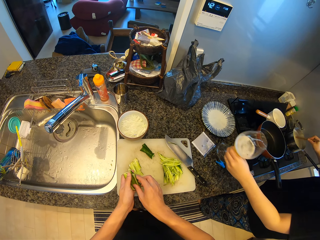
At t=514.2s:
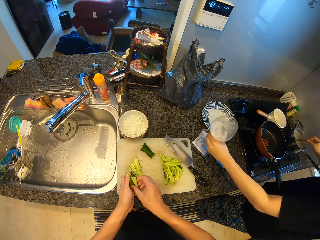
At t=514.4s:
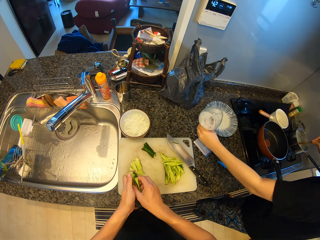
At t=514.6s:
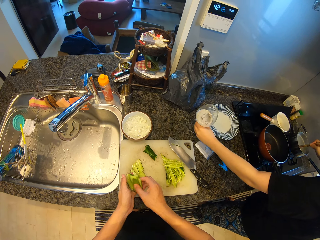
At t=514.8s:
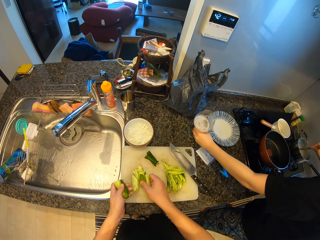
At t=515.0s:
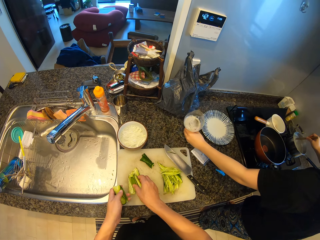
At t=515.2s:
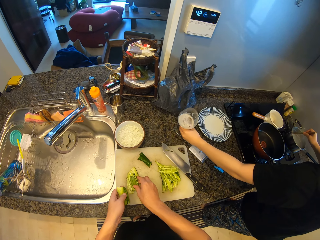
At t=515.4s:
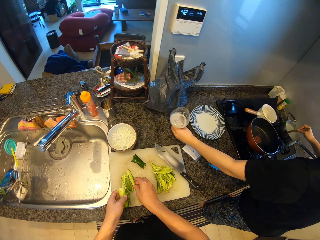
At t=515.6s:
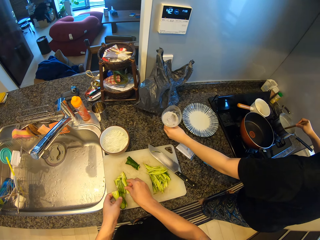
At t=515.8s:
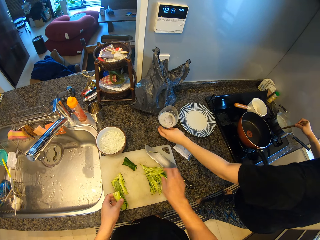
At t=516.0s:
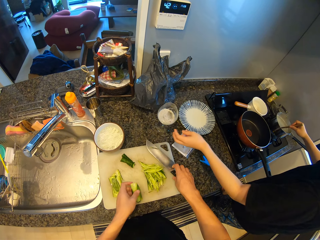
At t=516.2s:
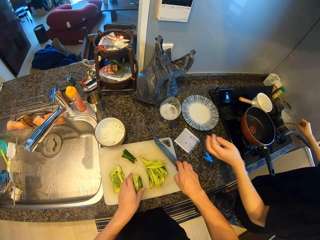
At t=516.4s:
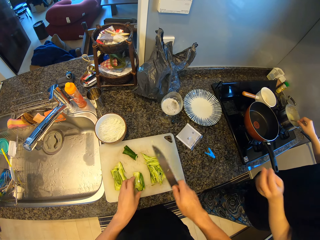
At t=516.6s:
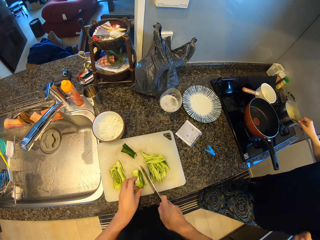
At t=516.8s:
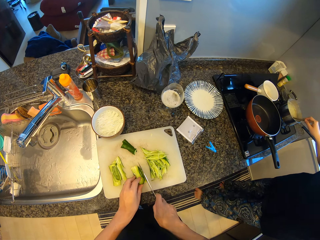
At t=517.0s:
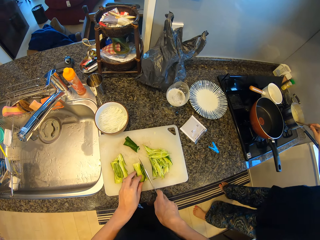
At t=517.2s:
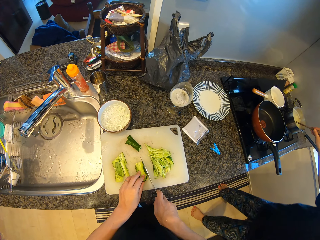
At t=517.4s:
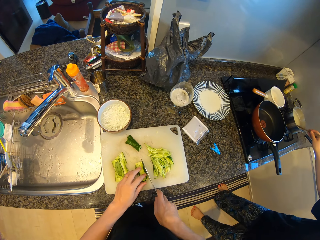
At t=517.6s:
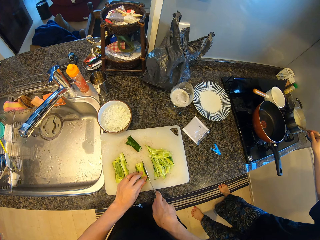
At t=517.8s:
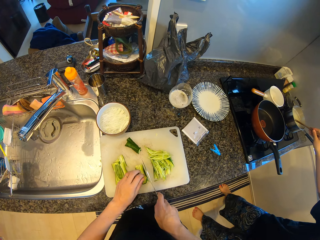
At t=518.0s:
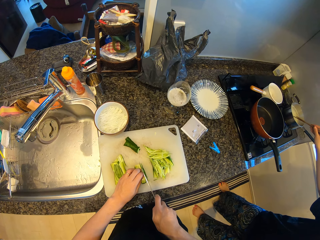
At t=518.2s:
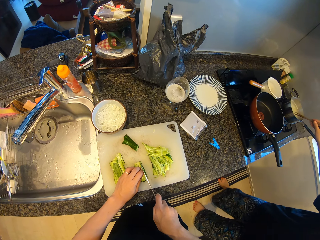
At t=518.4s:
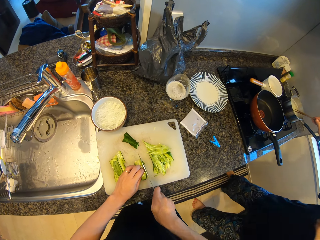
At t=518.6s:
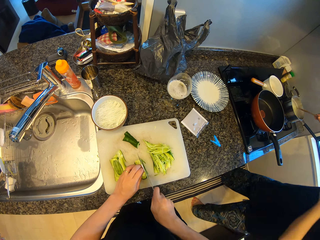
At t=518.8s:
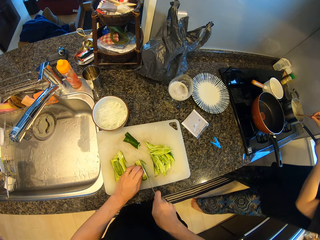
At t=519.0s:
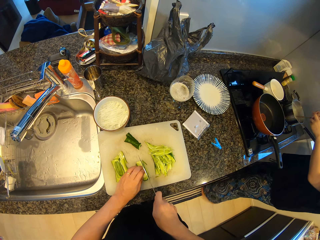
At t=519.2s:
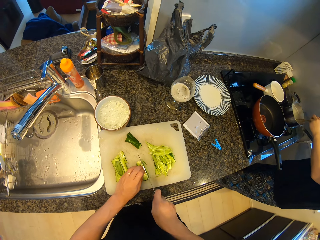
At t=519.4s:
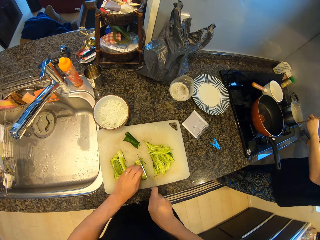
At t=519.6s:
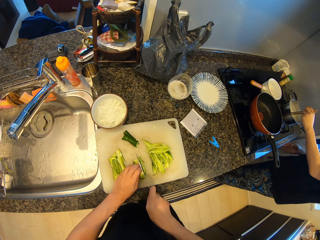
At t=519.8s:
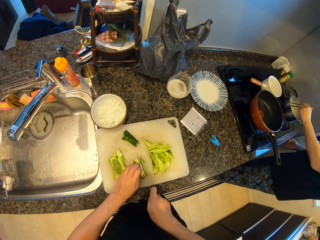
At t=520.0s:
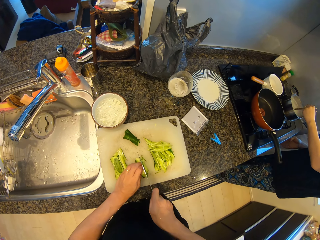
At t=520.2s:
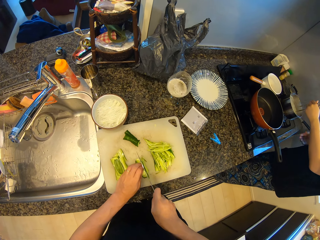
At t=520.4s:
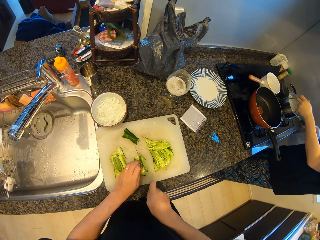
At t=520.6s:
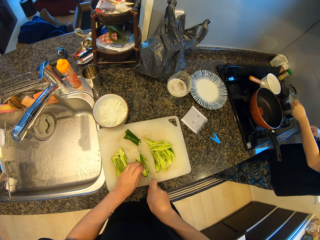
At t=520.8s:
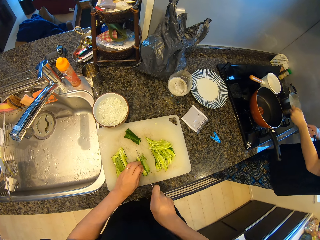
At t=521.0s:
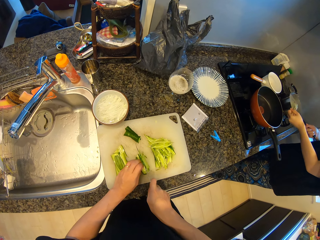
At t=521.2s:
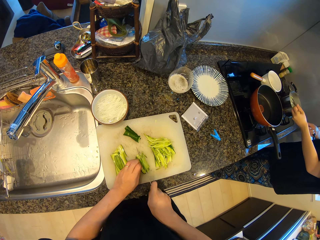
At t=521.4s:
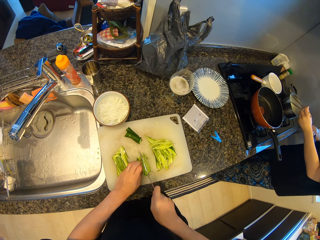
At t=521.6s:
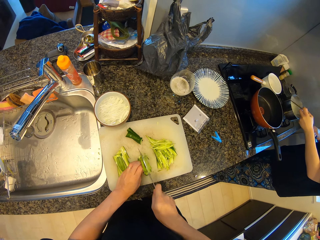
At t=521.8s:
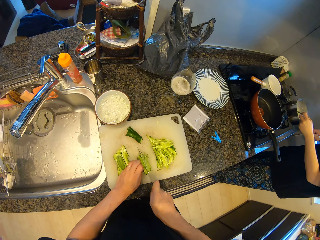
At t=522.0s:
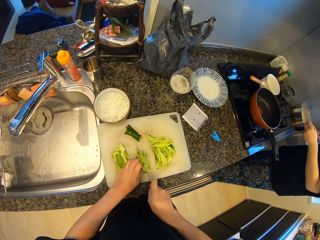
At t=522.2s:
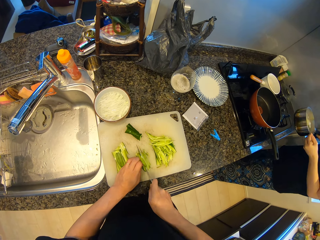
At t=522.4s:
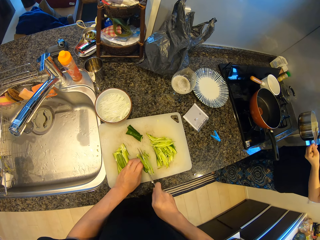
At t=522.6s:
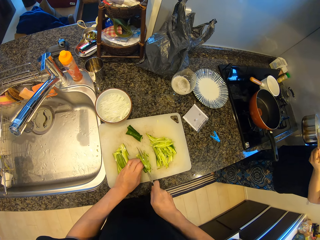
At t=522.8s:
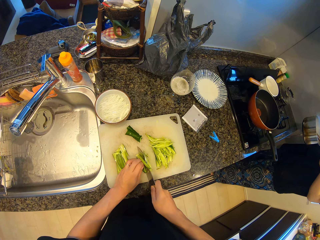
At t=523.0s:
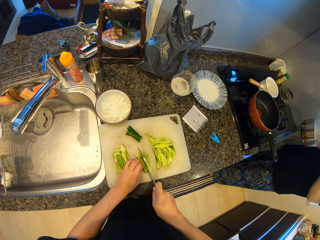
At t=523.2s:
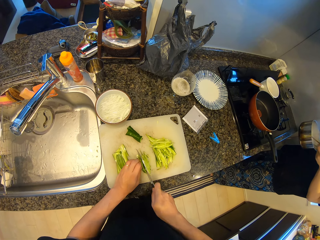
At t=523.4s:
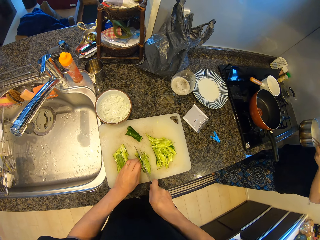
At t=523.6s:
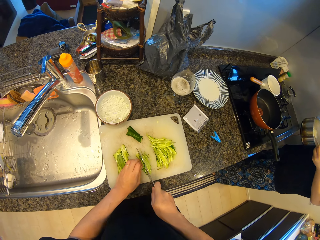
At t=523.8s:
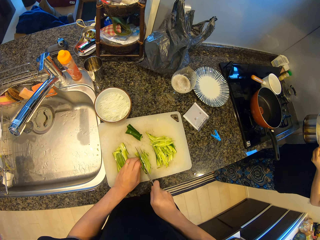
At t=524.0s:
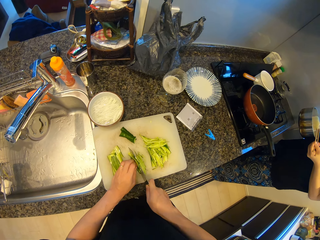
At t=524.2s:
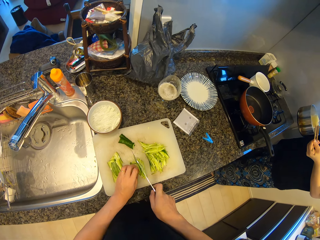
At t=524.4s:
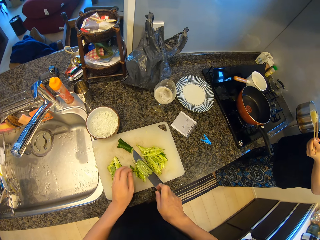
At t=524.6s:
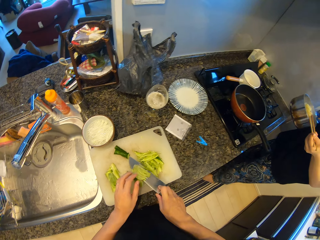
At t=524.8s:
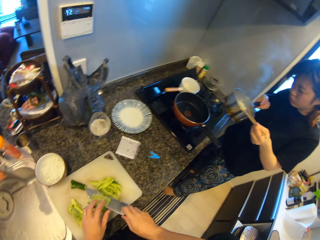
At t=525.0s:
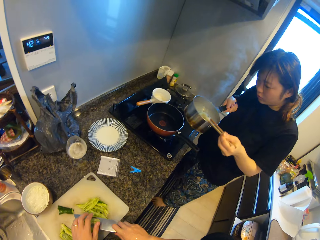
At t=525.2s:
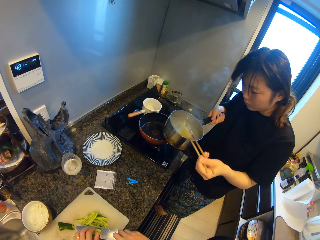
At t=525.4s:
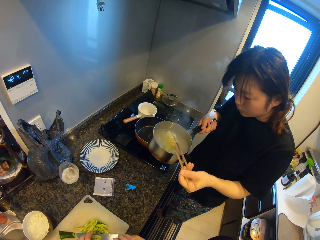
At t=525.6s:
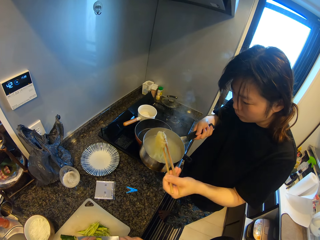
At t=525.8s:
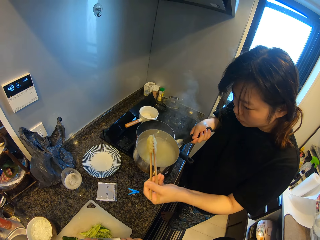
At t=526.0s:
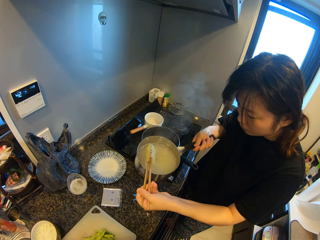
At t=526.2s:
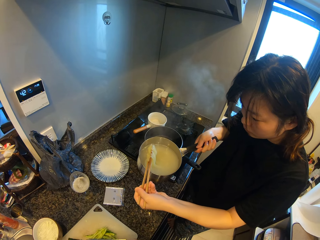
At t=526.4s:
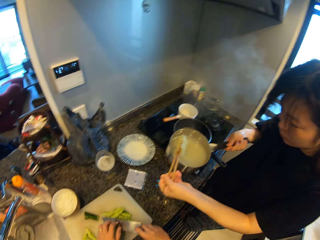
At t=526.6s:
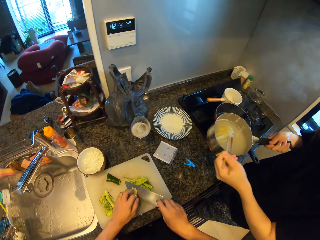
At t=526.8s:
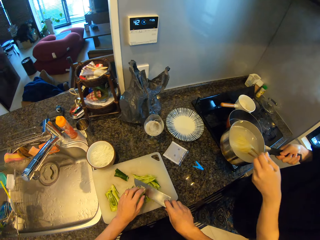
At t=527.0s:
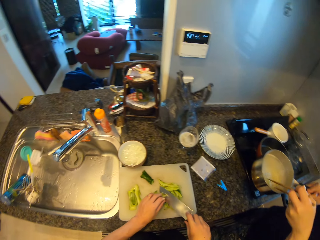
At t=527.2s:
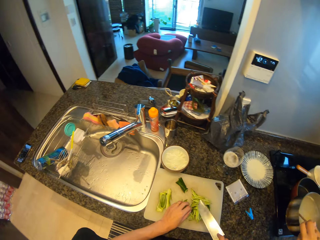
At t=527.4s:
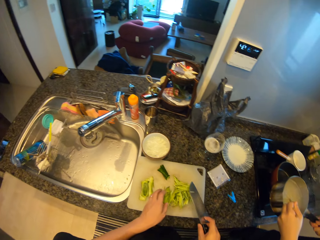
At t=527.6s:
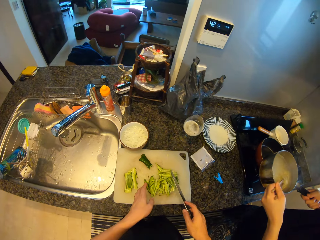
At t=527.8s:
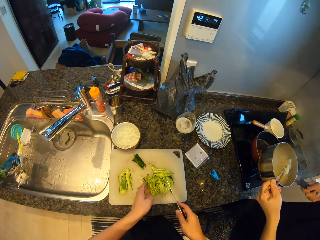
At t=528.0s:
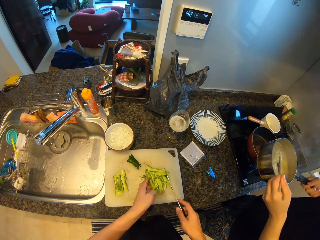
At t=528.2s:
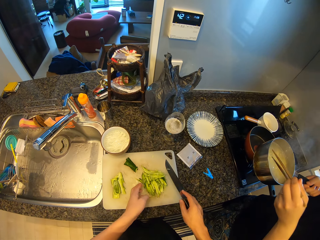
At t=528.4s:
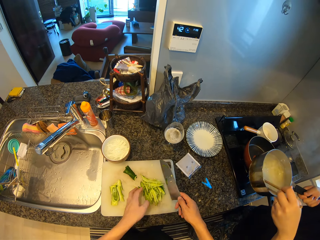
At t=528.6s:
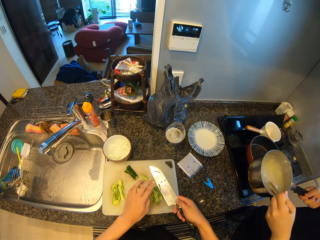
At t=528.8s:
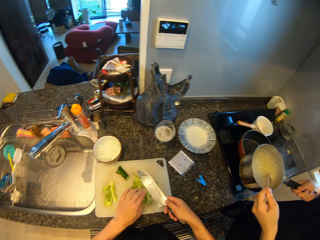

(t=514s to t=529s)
A lady puts down a glass of wine on a kitchen counter. The camera wearer picks up a knife from a chopping board. They cut pieces of cucumber on the chopping board with the knife. The lady adjusts heat on a gas cooker and stirs spaghetti in a cooking pot with chopsticks. The lady carries the pot from the cooker and picks up the cooking pot from the gas cooker. The camera wearer continues to stir the noodles. They wipe off pieces of cucumber from the knife. The lady walks around the kitchen. The camera wearer looks around the kitchen. The lady stirs the spaghetti with the chopsticks in the cooking pot.

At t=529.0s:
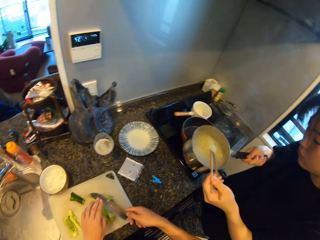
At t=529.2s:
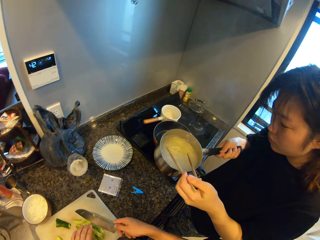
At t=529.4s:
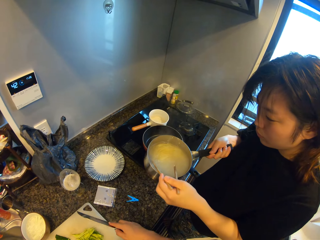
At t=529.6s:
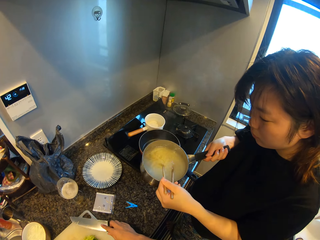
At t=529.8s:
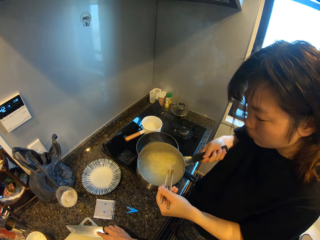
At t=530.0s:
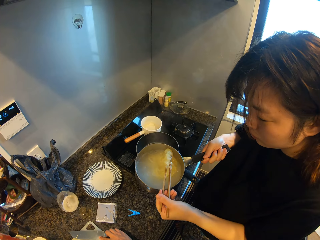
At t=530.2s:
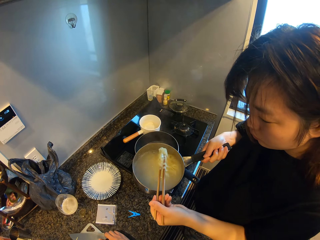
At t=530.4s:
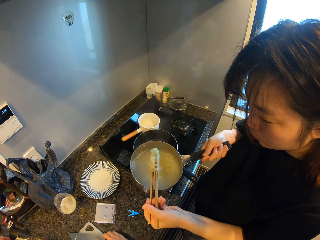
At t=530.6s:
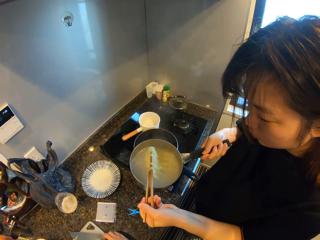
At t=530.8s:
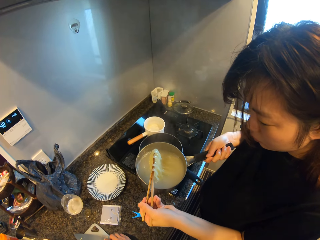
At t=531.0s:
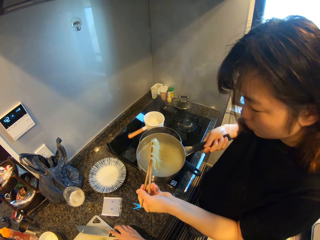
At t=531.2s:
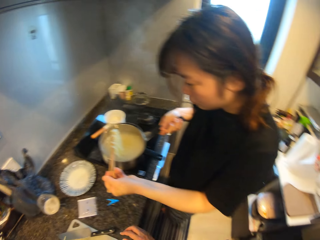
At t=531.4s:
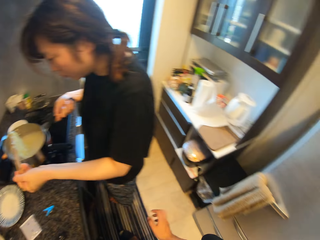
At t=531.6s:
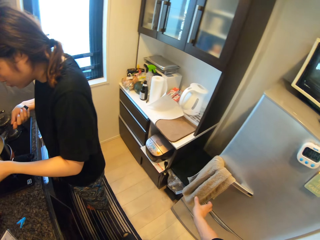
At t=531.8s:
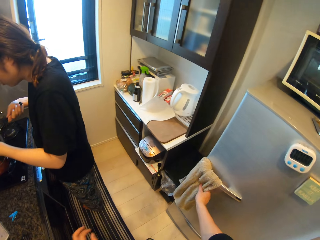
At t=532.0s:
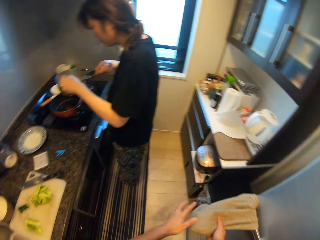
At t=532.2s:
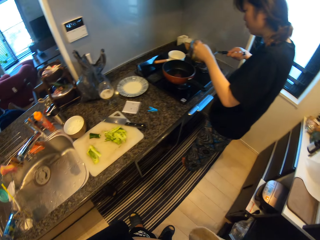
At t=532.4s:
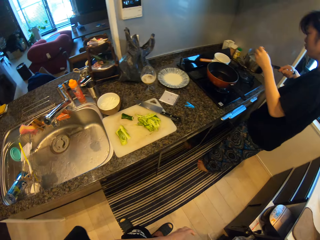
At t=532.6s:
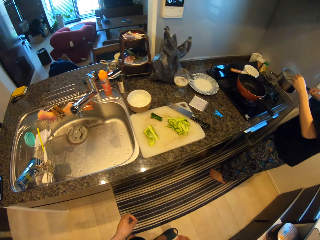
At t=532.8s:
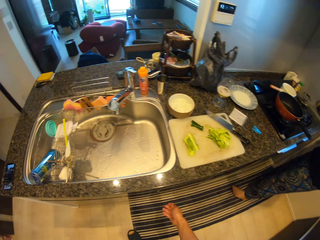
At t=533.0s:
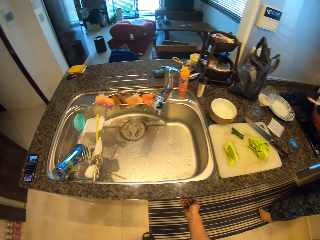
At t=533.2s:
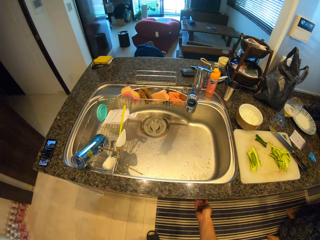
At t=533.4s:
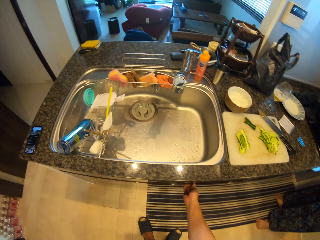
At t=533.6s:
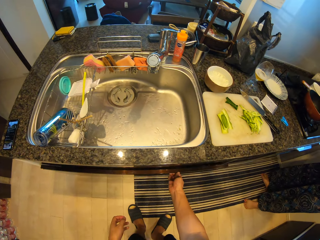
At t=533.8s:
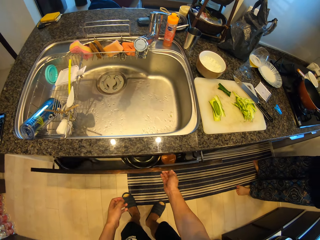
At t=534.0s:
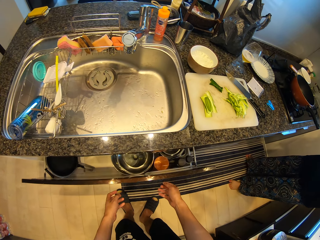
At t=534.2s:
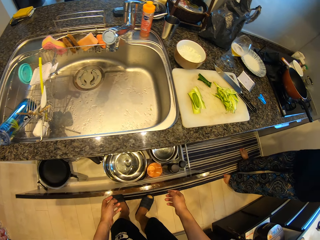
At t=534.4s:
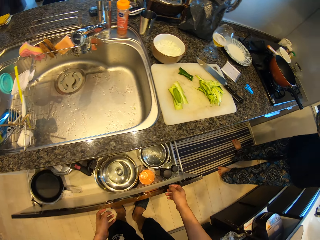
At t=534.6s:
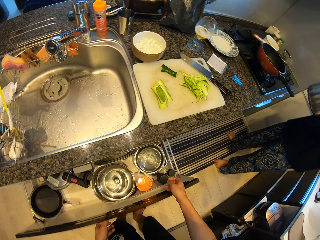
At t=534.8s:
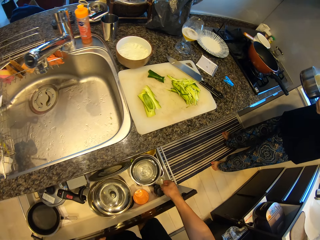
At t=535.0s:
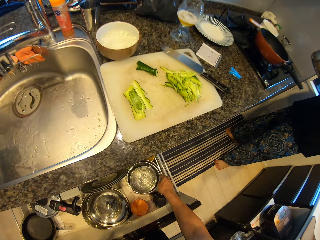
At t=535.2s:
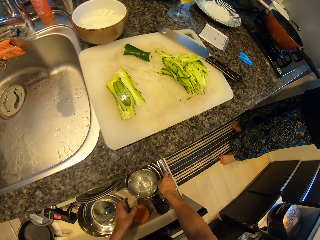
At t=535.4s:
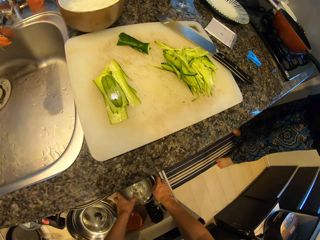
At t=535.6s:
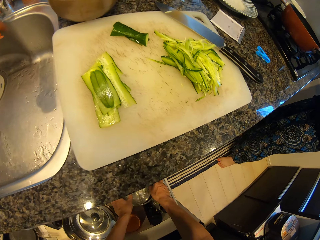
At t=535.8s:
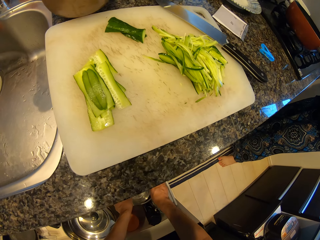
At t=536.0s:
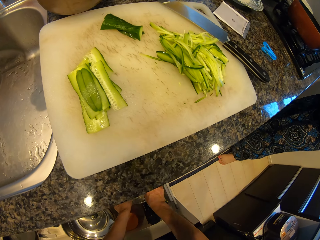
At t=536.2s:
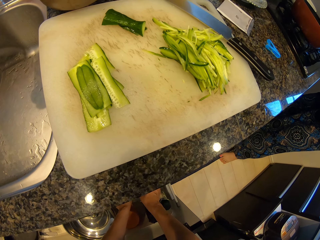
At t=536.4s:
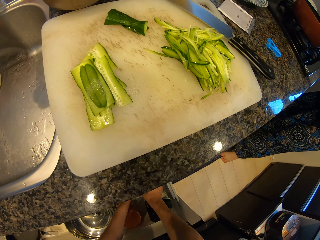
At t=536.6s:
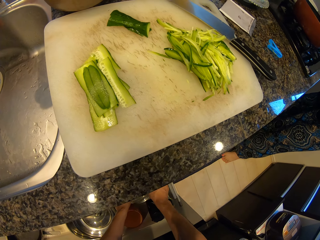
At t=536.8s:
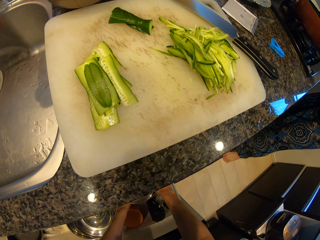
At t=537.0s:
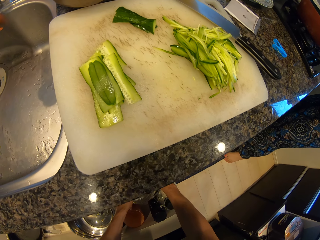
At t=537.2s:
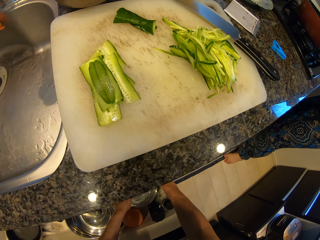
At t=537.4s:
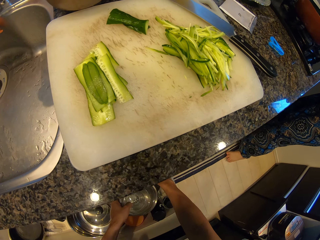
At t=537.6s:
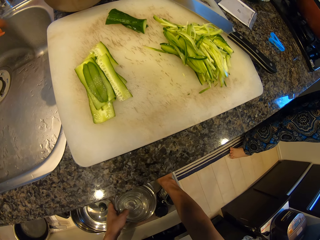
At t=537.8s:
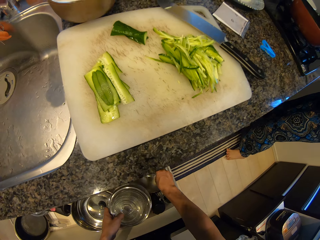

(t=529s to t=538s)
The camera wearer wipes off pieces of cucumber from a knife. They walk around a kitchen. They wipe hands with a kitchen towel. They pick up the kitchen towel. They walk around the kitchen. They open a drawer. They open a dish washer with a hand. They pick up a sieve and a stainless bowl.
